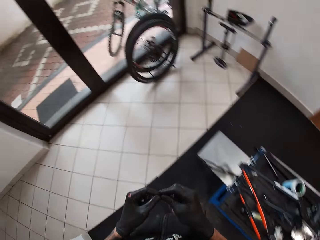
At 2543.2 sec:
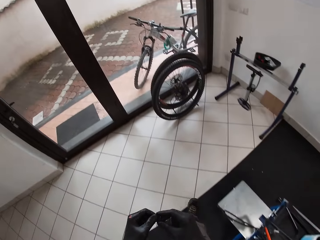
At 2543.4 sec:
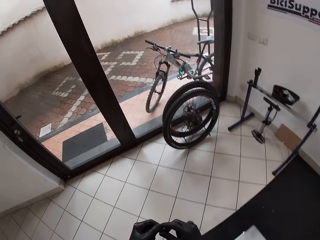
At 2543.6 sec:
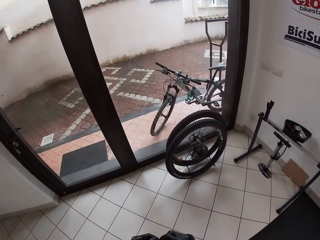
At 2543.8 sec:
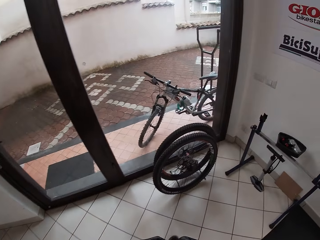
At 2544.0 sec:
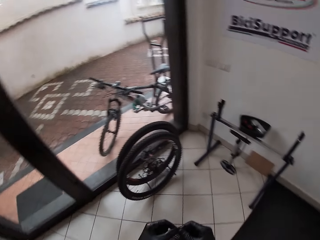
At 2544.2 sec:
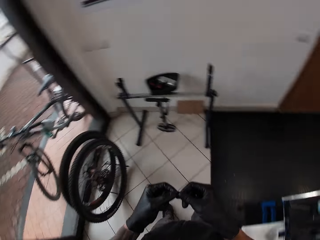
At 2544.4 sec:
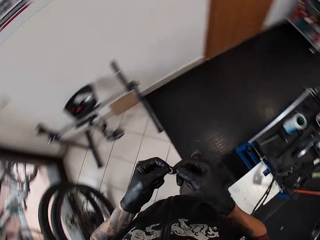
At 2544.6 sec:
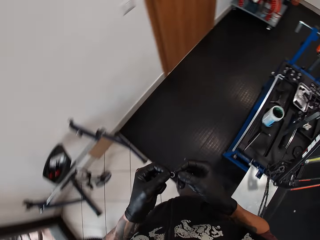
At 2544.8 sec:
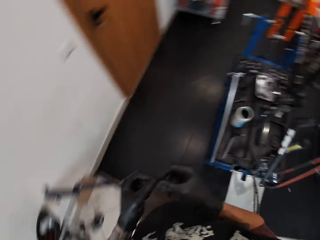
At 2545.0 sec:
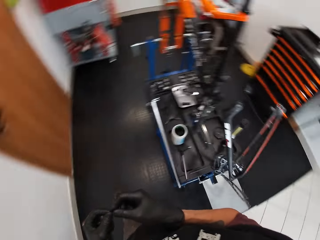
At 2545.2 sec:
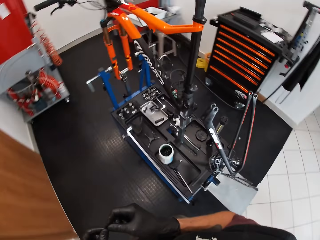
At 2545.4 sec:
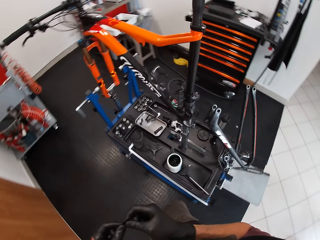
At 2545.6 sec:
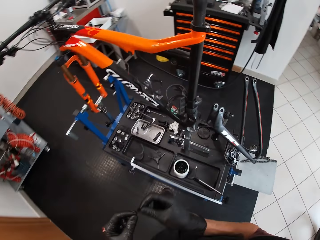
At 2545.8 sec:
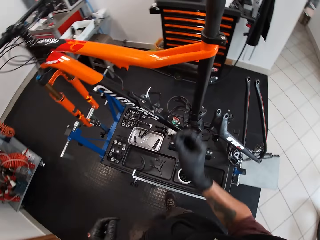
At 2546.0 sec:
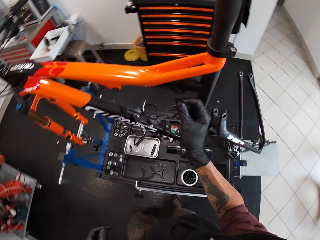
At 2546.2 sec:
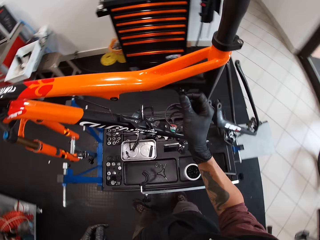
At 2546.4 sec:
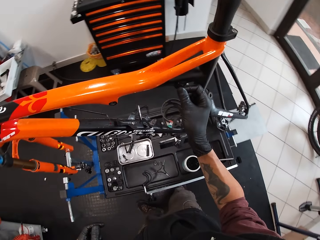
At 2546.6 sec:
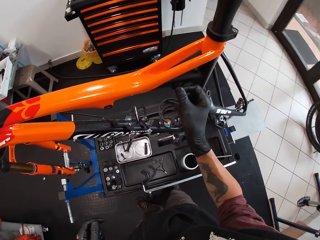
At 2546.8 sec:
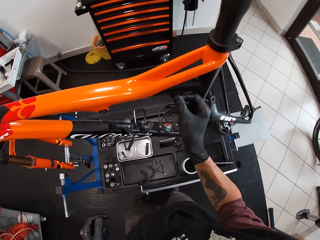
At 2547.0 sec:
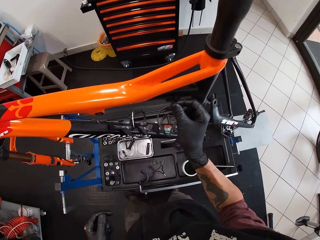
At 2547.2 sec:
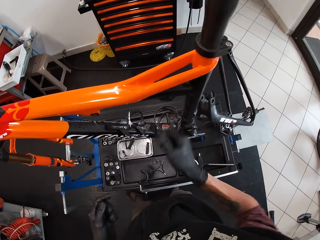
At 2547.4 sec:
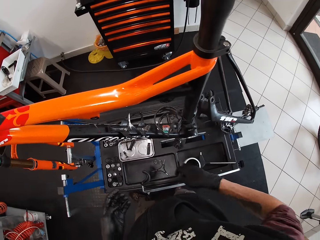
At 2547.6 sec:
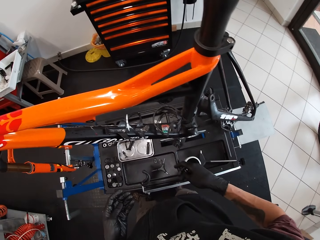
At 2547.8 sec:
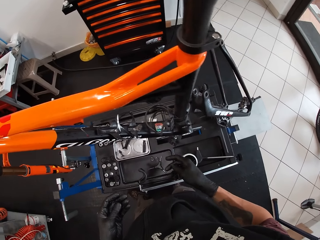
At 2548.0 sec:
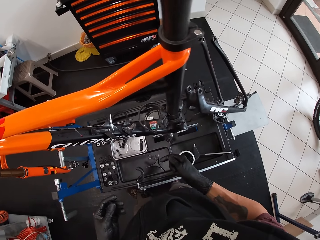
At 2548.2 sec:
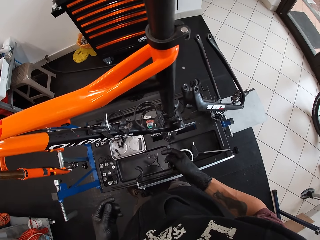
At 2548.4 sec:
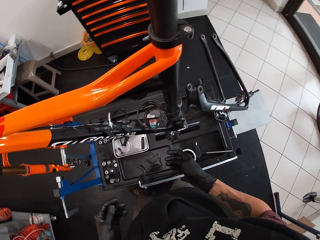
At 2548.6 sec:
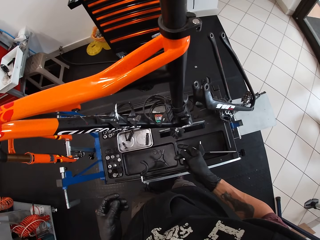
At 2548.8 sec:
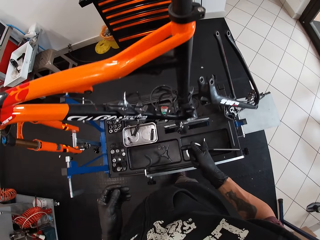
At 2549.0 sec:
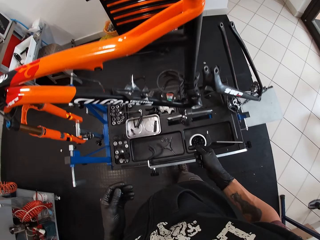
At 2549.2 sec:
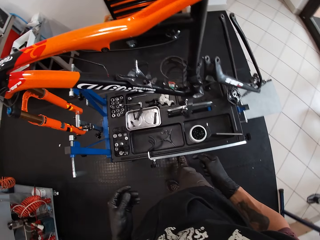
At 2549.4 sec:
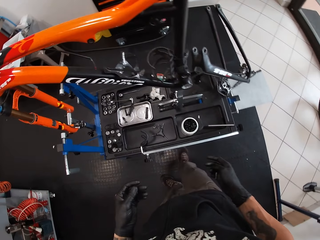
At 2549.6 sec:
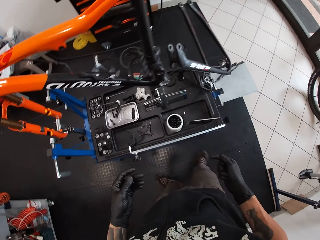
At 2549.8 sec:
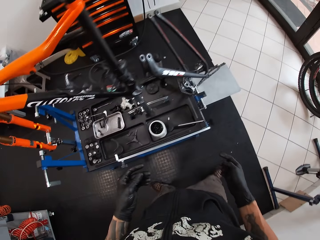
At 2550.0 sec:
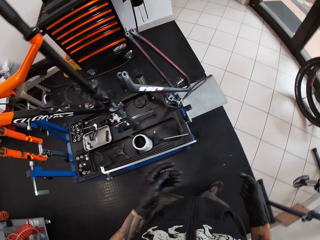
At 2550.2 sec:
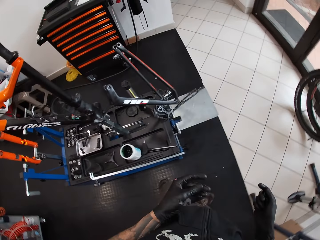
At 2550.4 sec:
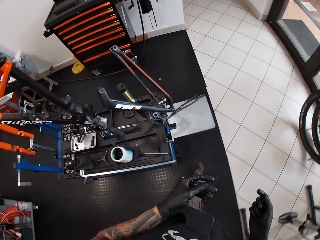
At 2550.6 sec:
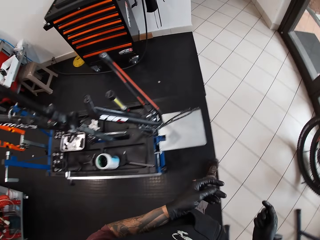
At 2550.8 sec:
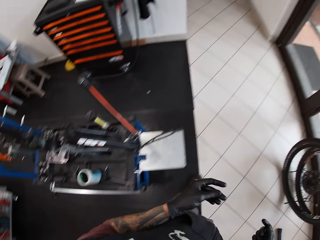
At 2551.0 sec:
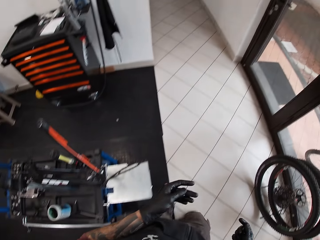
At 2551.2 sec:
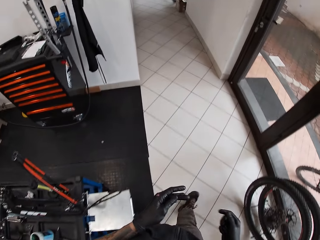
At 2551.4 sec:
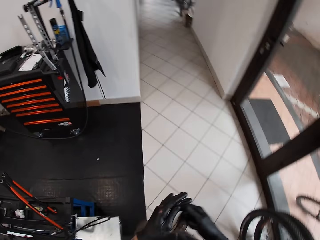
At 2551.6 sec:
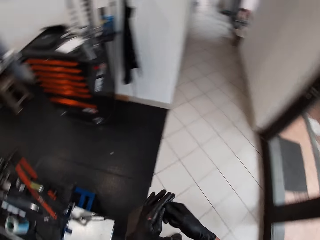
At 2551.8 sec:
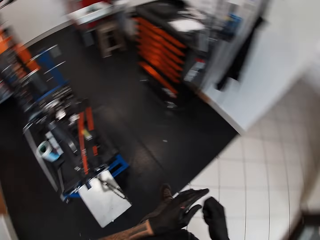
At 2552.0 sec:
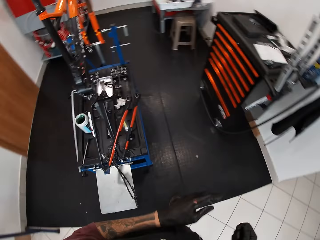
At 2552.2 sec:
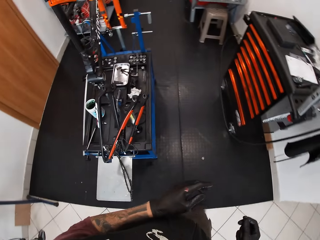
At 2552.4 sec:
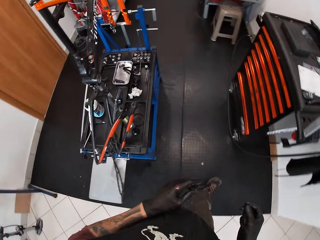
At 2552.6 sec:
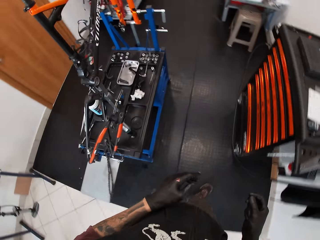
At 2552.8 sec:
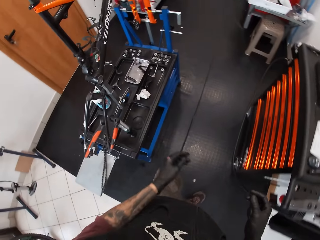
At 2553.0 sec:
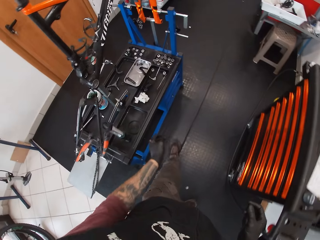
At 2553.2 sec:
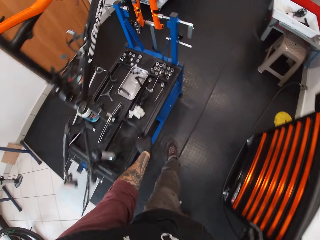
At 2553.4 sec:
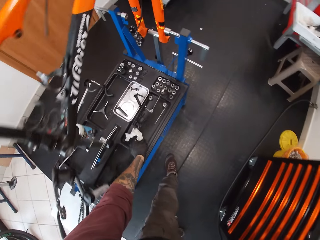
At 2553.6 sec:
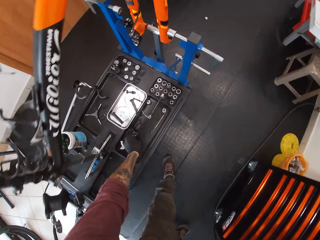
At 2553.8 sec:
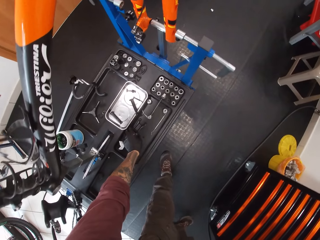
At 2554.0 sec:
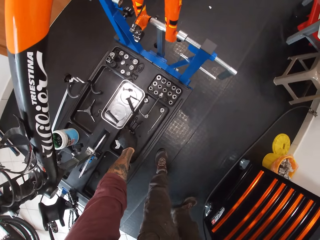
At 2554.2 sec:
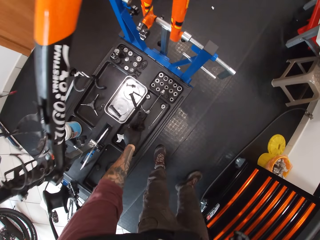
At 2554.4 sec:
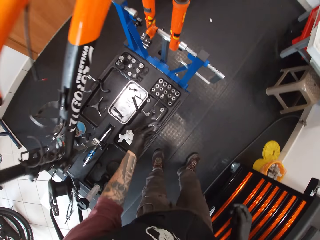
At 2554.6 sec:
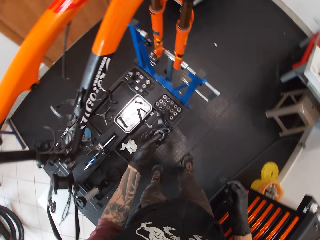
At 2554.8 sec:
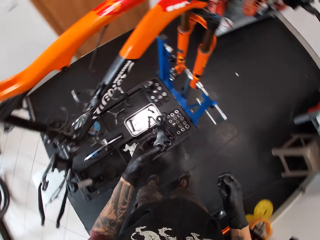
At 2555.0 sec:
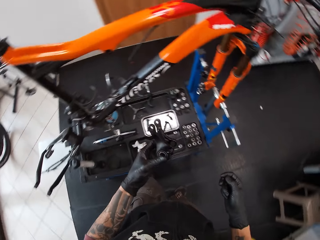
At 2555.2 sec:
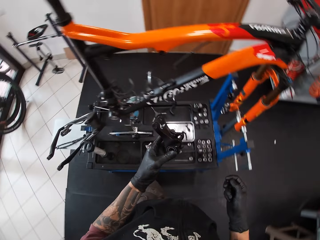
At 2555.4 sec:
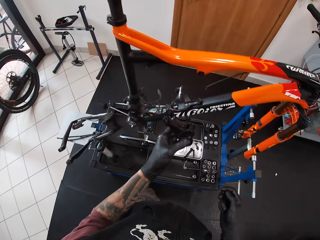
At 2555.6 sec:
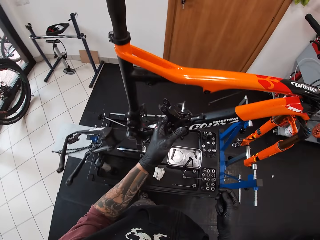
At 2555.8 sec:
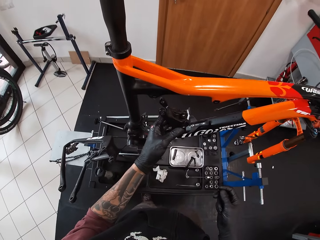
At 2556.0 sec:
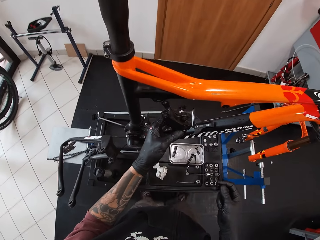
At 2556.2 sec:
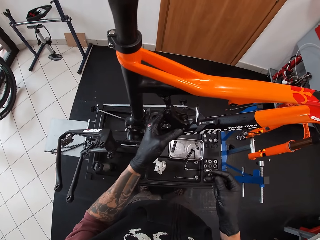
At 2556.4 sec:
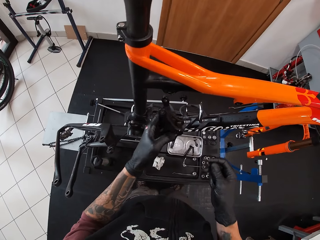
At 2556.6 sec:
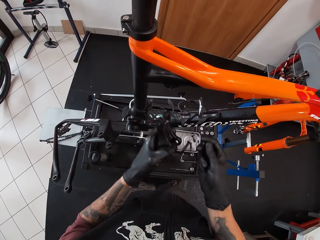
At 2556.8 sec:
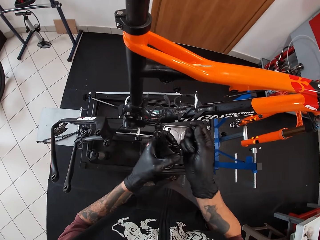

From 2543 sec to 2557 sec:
The camera wearer puts the bolt in the hole in the bicycle with his right hand. He walks around. He picks the frame spare or joiner from the bench with his left hand.

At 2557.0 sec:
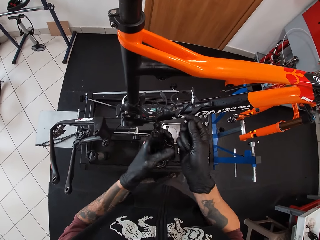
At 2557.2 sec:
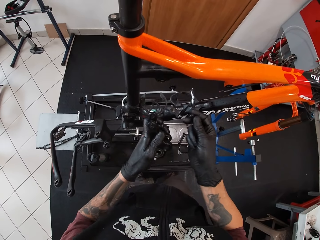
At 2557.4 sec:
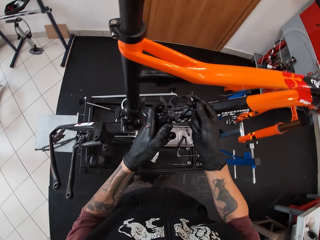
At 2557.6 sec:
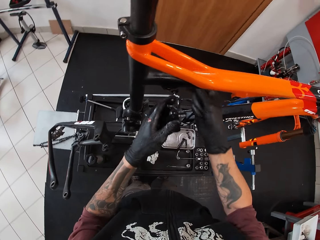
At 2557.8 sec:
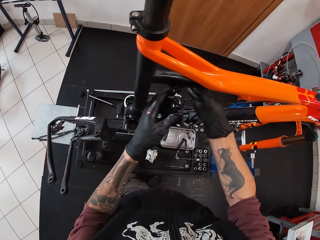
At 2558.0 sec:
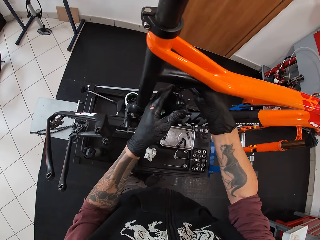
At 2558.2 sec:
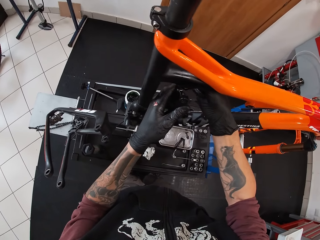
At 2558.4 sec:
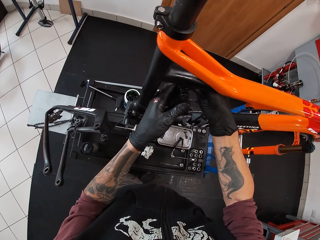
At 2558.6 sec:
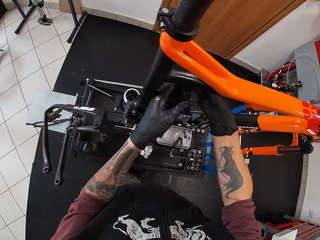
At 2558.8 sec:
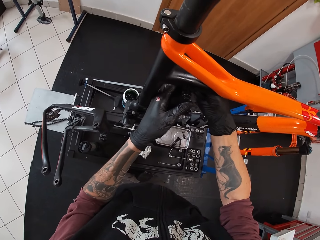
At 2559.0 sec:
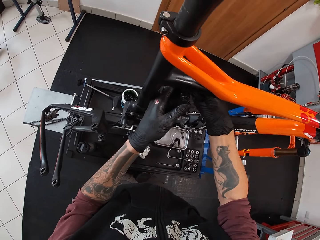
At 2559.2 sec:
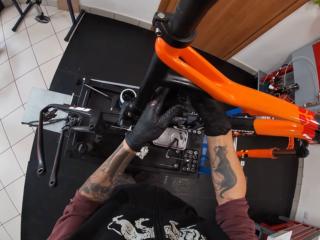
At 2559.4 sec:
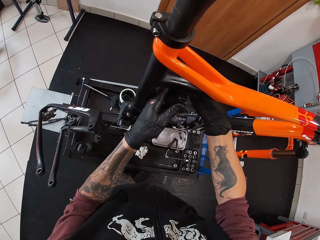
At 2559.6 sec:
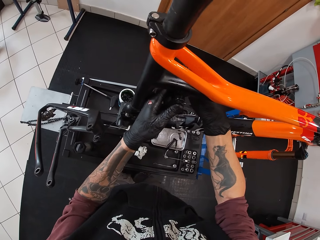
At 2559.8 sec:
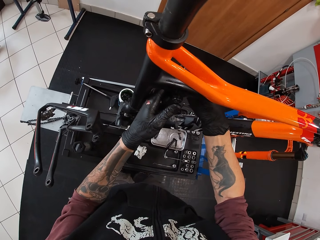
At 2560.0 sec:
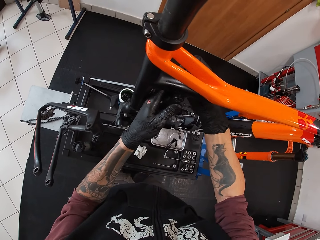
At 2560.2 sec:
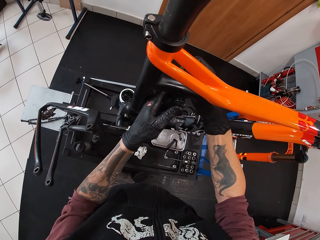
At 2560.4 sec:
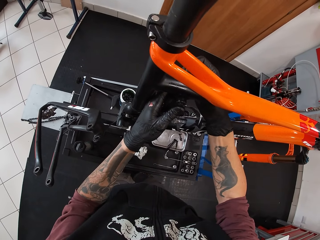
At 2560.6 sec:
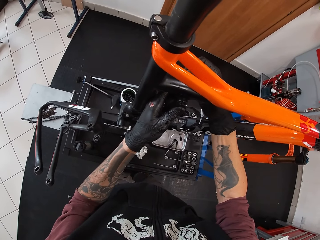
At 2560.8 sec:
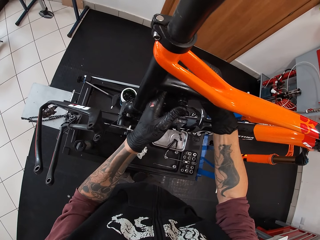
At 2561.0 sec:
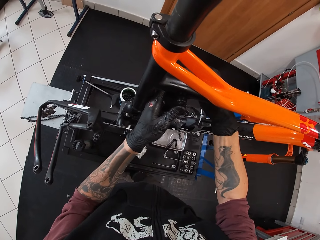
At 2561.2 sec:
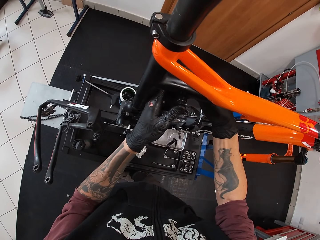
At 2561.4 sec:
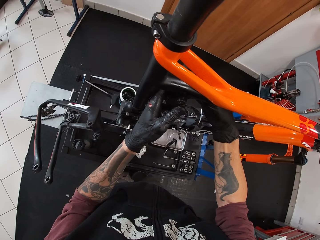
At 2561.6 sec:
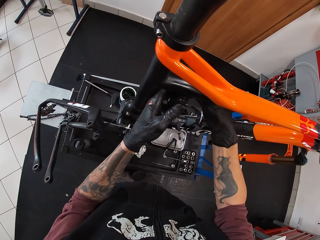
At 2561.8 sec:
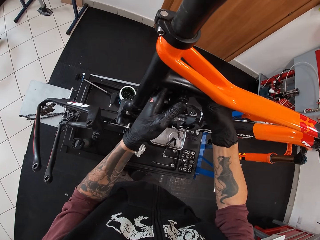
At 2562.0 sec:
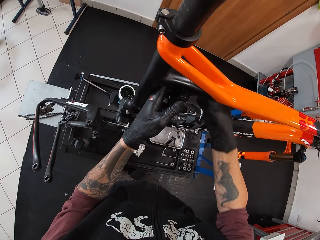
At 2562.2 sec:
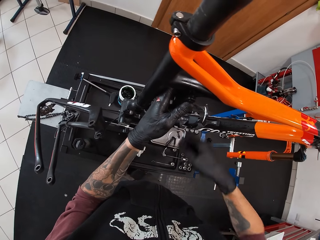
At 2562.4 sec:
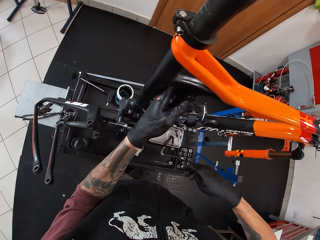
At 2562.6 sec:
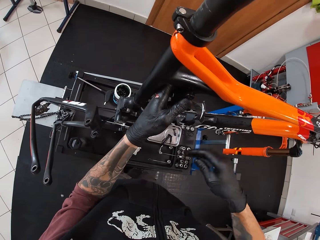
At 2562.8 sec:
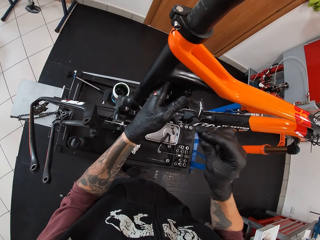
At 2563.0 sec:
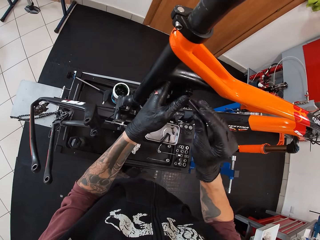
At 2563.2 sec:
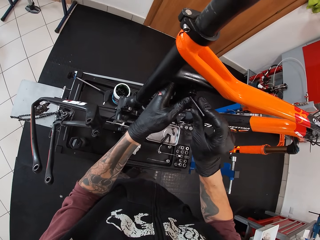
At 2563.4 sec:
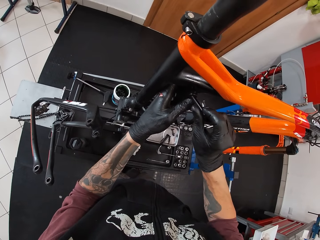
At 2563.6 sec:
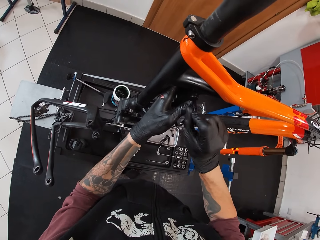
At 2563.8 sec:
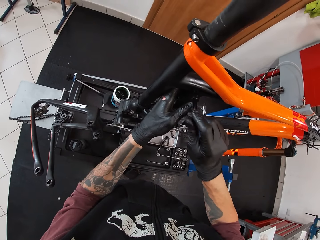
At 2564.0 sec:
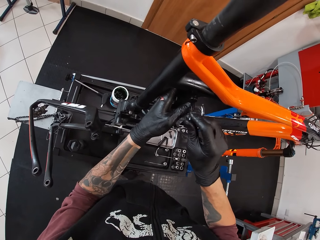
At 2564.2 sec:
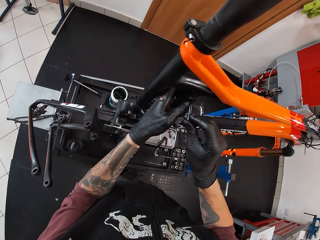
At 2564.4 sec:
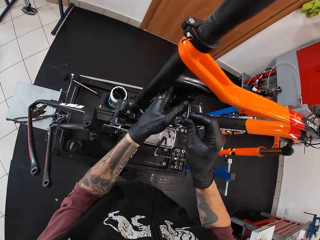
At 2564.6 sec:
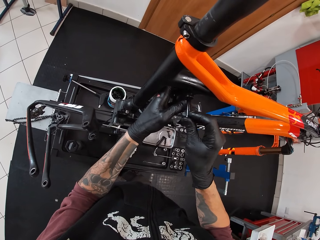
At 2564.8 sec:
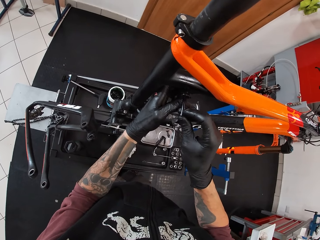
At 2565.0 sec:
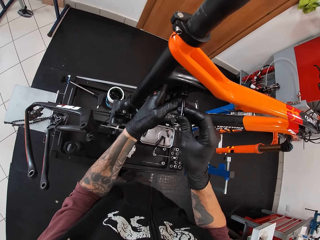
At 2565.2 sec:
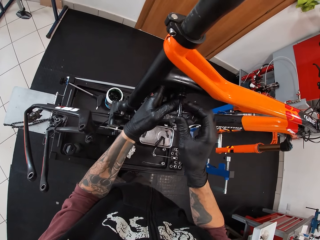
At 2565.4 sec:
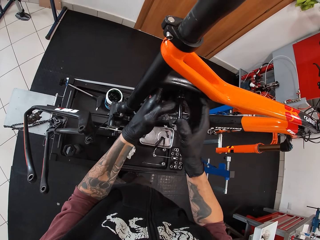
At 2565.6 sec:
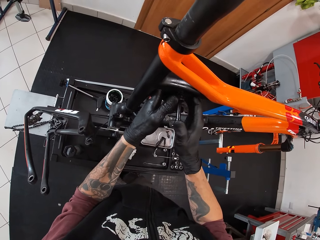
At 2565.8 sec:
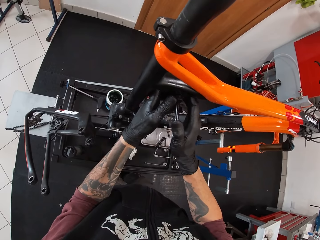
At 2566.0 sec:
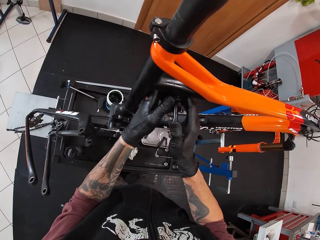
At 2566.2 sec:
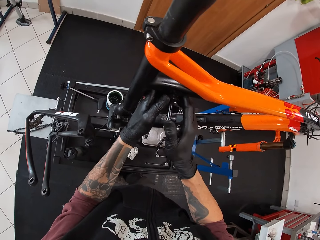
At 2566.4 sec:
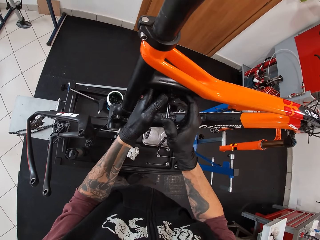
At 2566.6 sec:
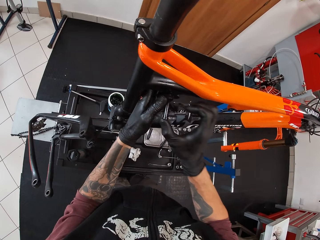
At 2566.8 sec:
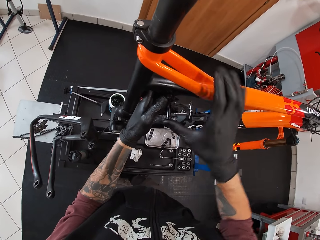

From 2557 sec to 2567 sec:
The camera wearer places the frame spare in the pivot with his left hand. He puts a bolt in the hole in the frame spare with his left hand. He fixes the joiner into the bicycle. He puts the bolt in the hole in the frame spare with both hands. He fixes the nut into the joiner.
